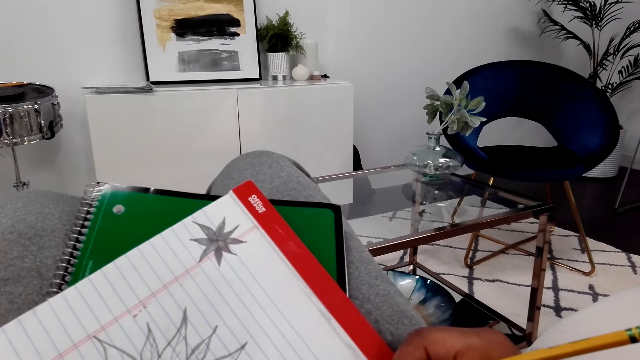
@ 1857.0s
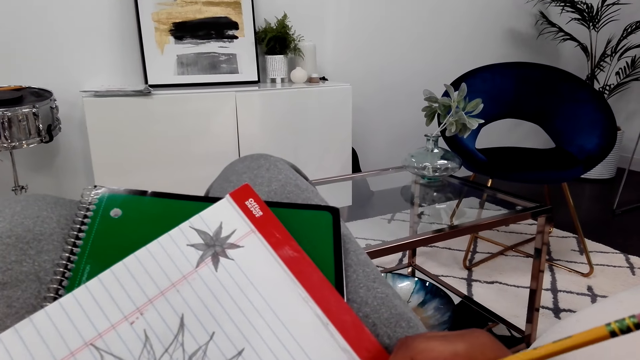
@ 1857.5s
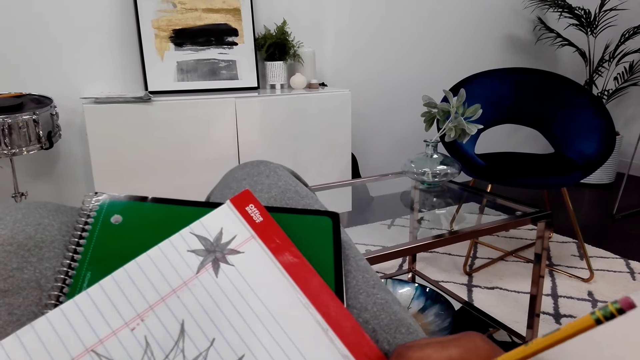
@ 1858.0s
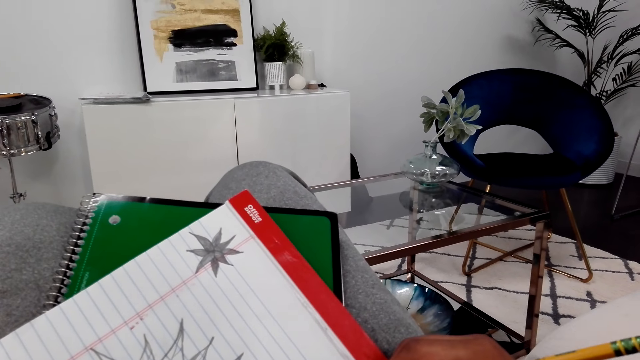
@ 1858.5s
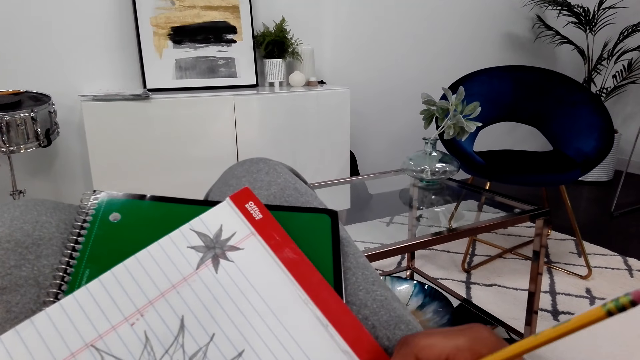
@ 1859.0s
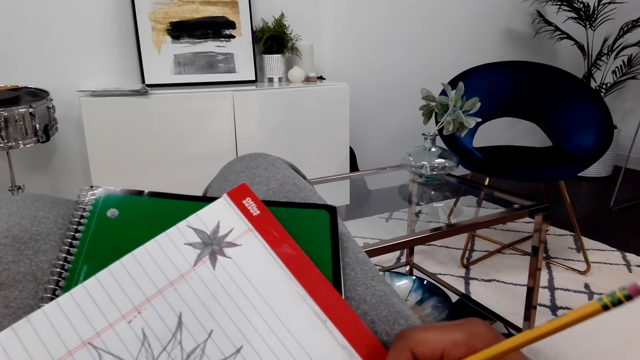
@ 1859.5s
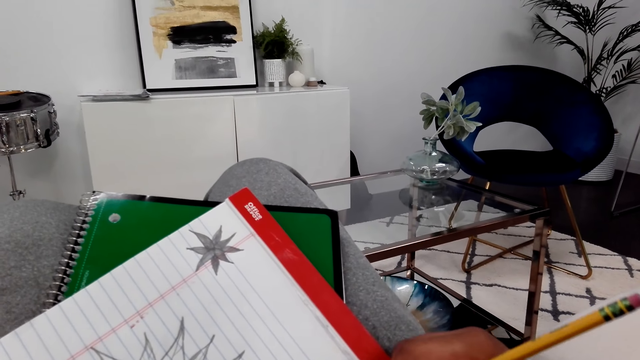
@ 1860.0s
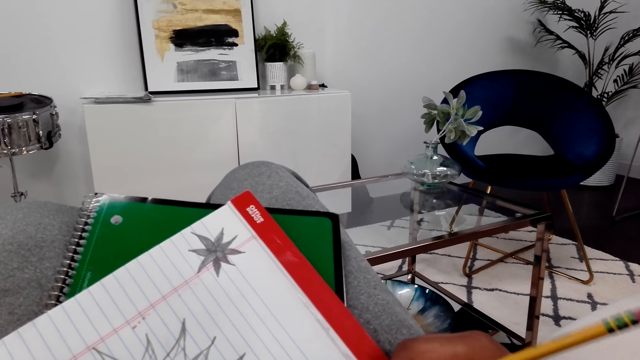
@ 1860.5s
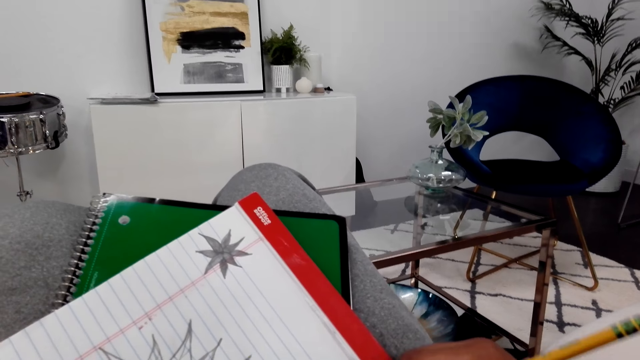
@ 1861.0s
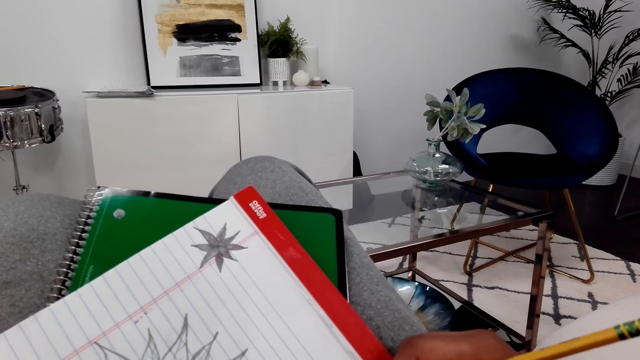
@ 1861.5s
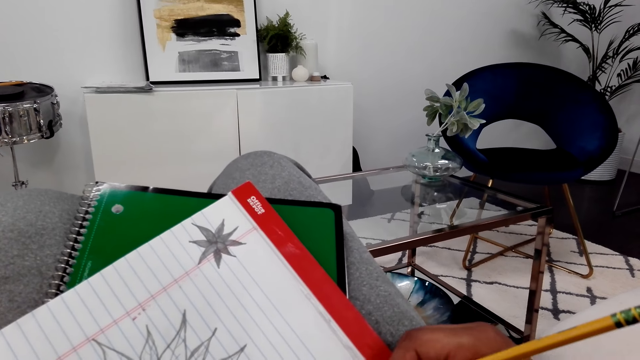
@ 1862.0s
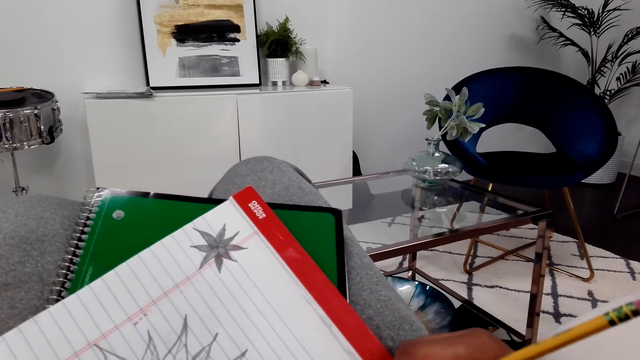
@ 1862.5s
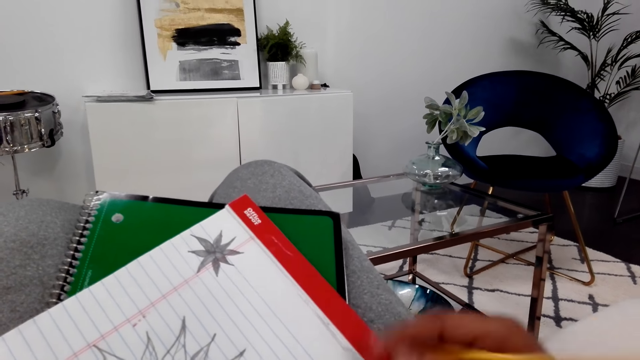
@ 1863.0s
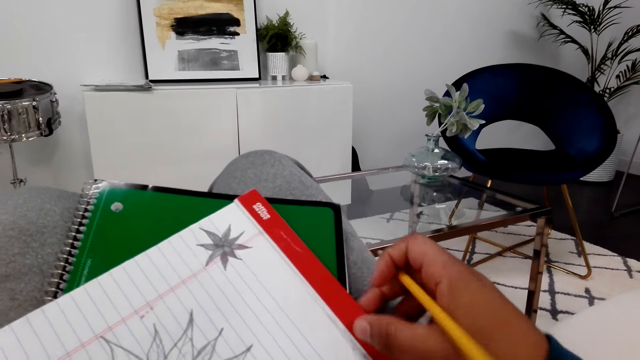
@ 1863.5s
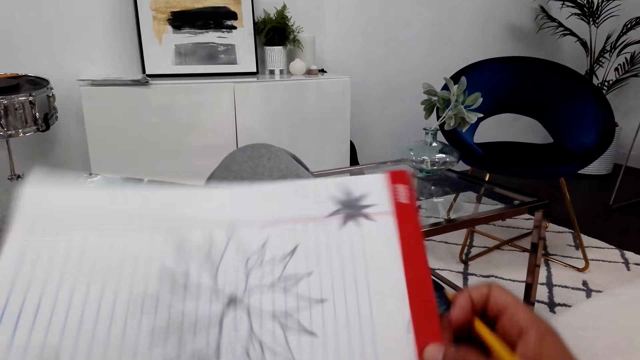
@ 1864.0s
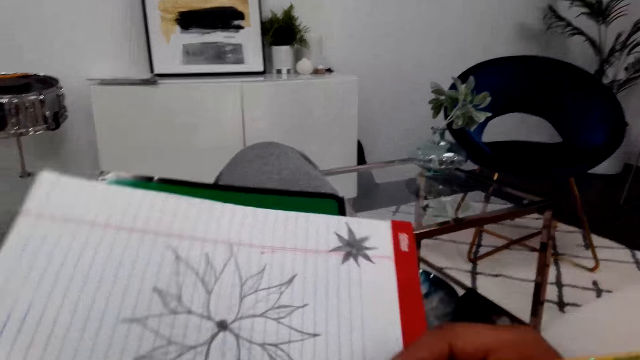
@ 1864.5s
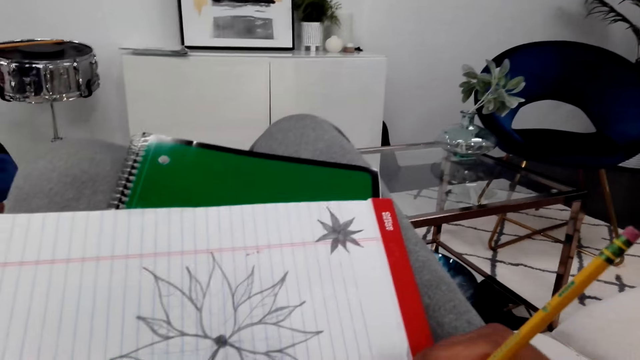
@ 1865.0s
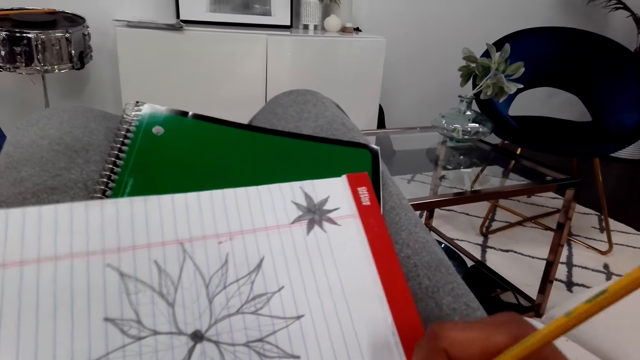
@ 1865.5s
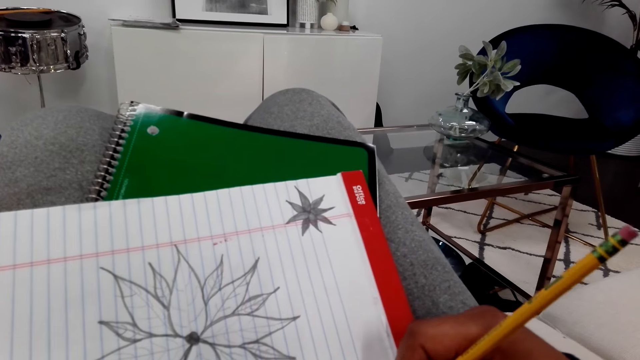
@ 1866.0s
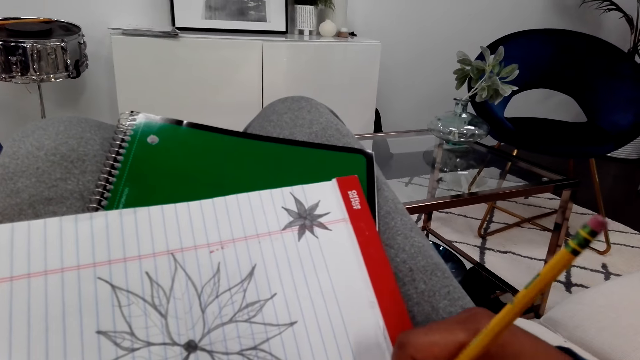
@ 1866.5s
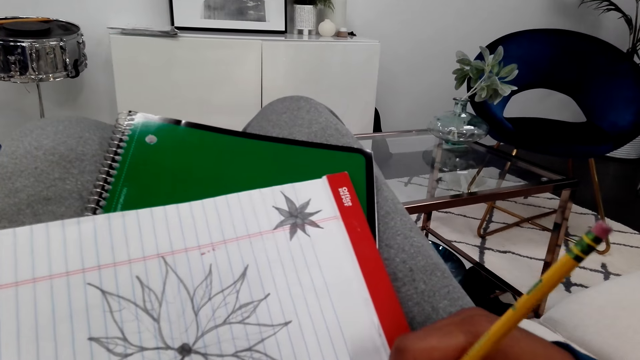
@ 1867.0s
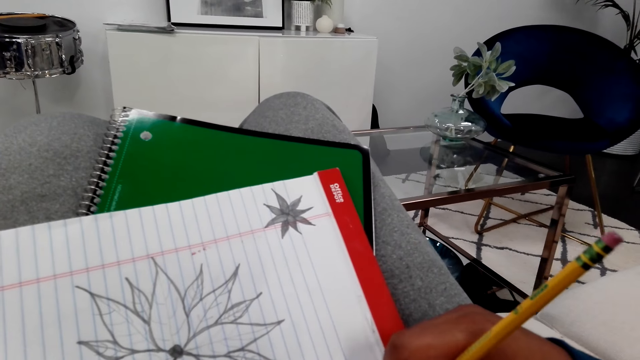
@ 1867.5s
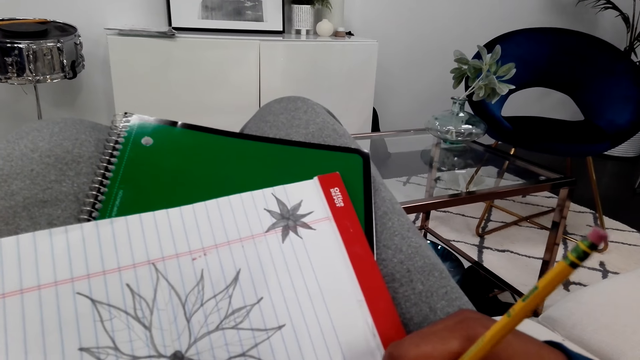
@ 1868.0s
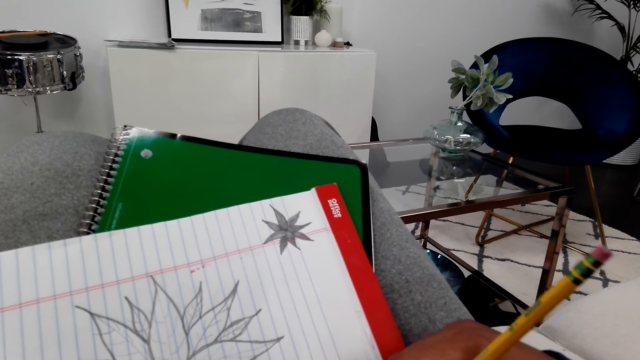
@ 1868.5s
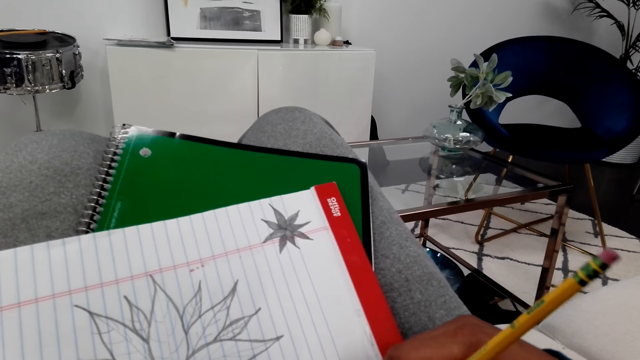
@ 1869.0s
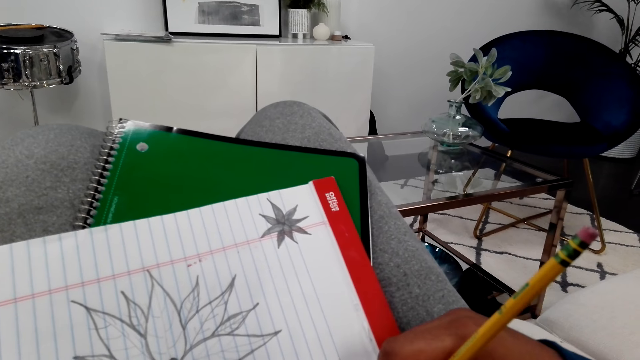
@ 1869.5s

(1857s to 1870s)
The camera wearer turns the book with his right hand. He draws the flower tree picture on the piece of paper with a pencil.

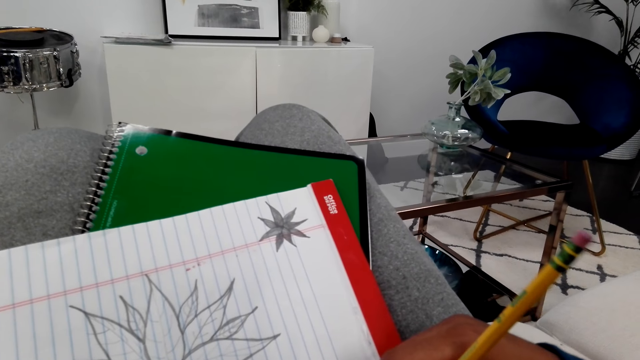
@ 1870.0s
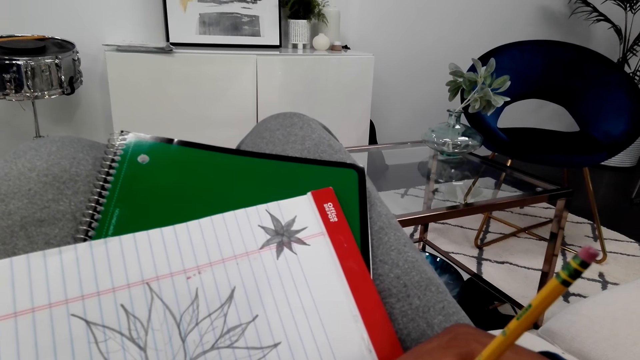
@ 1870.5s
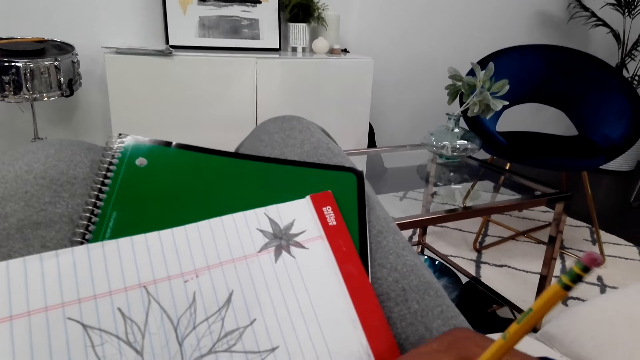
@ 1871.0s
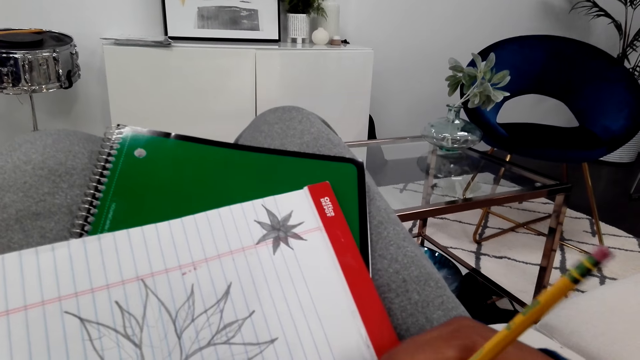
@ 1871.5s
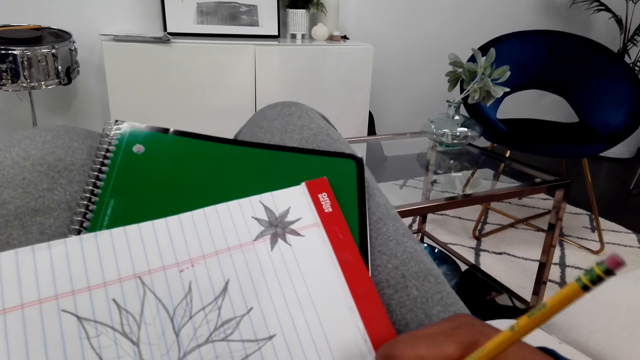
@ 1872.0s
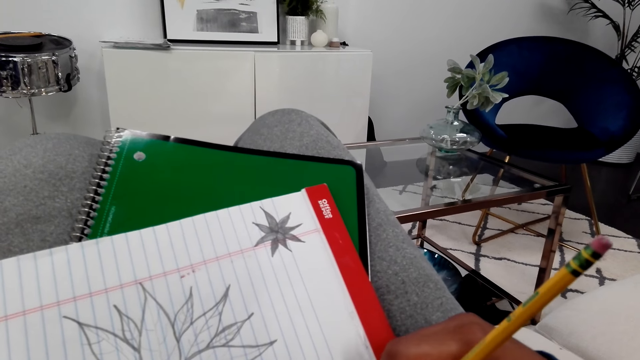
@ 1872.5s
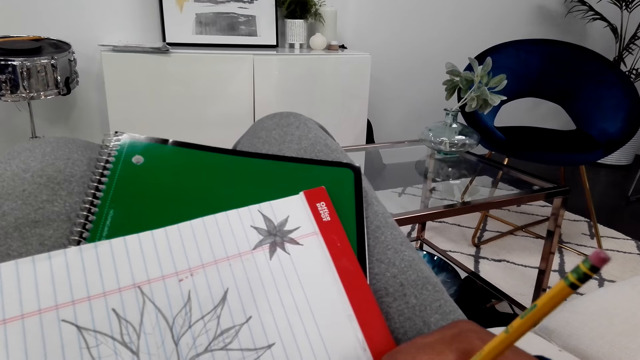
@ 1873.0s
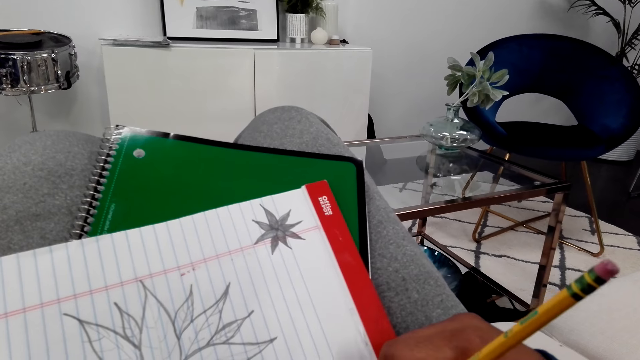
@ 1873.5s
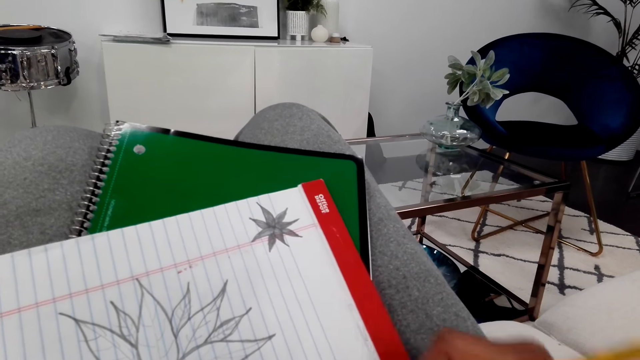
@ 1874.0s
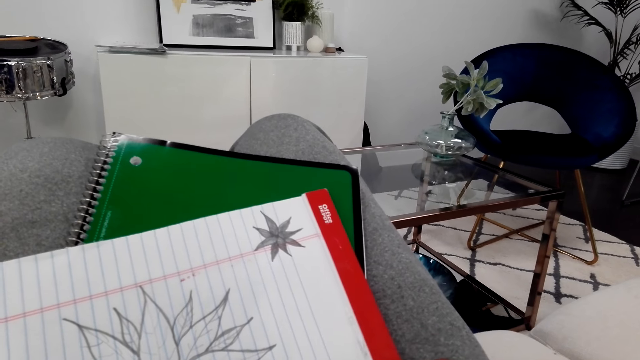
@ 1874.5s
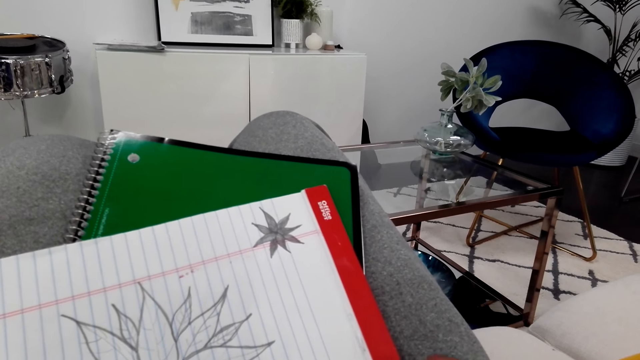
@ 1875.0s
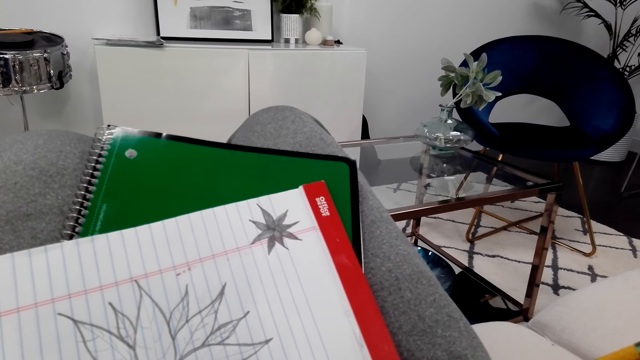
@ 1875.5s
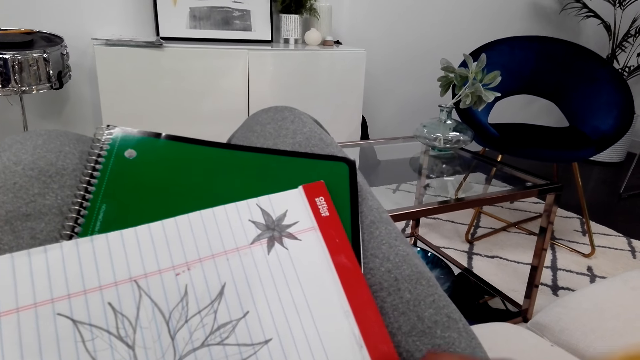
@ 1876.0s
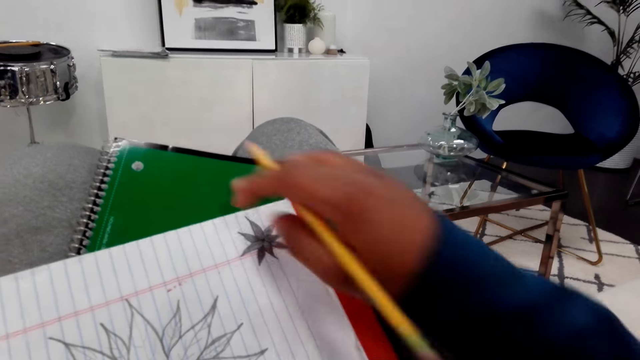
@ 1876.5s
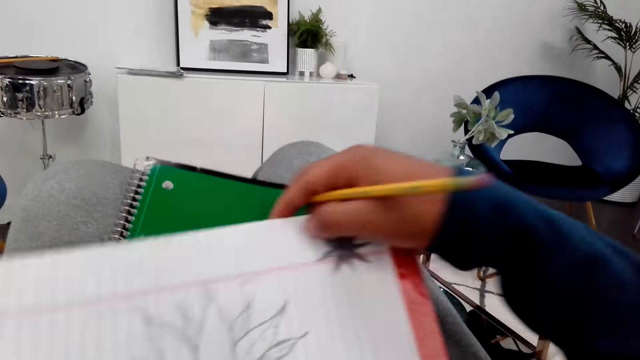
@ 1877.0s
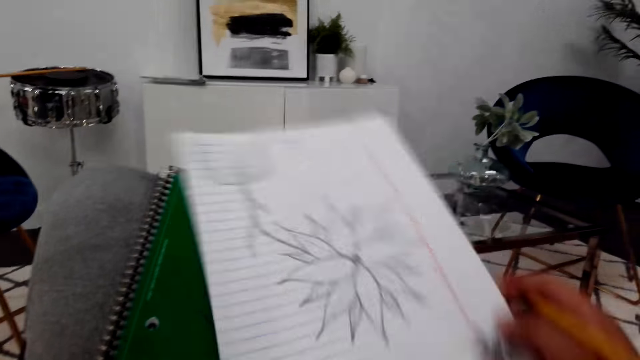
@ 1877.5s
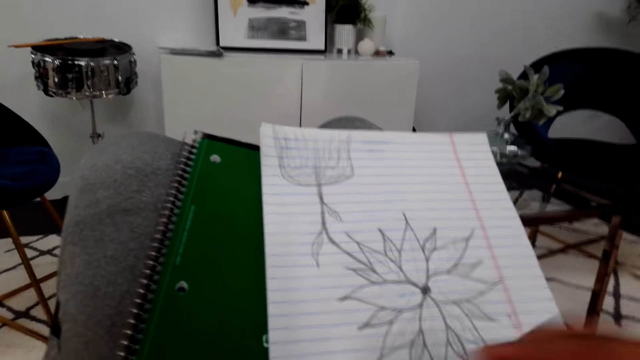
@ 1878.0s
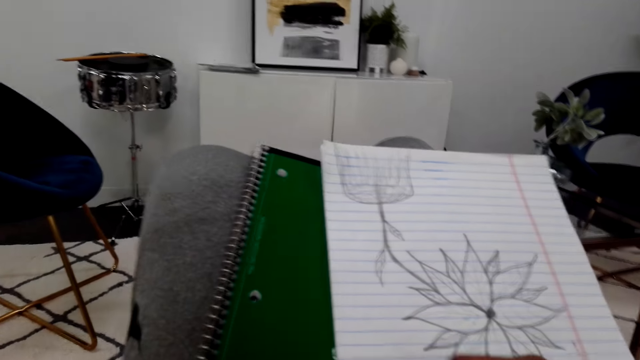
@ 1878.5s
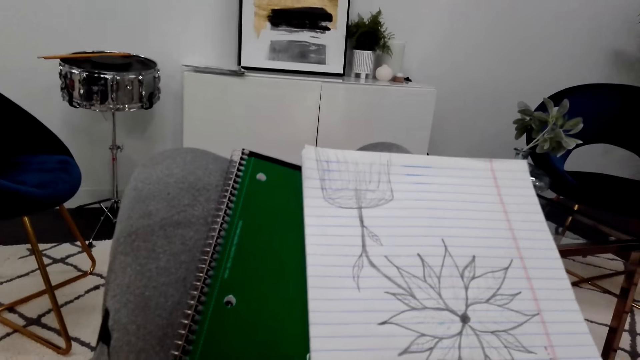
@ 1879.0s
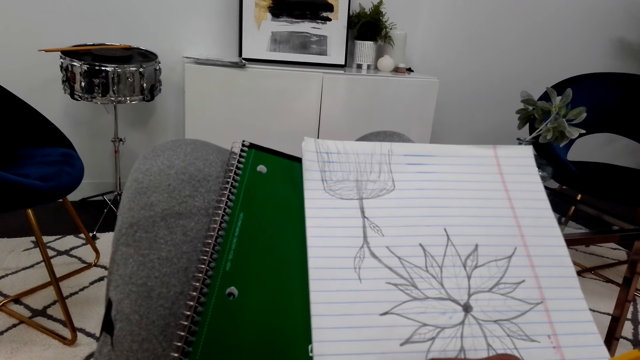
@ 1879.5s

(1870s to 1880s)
The camera wearer turns the book with his right hand. He draws the flower tree picture on the piece of paper with a pencil.
